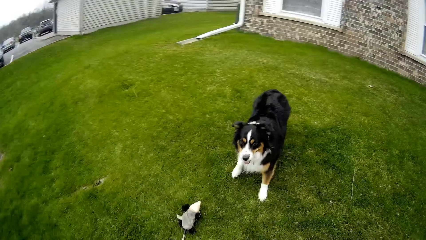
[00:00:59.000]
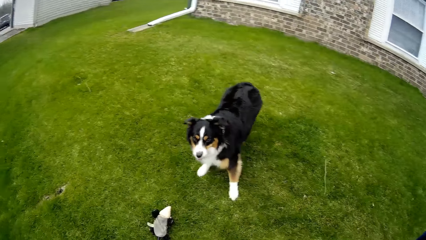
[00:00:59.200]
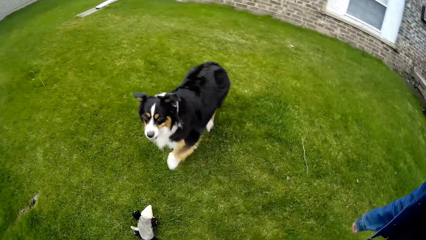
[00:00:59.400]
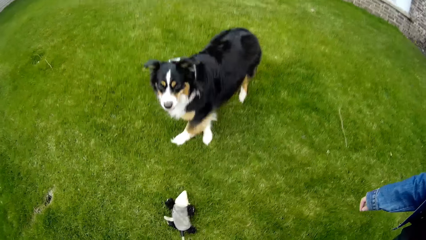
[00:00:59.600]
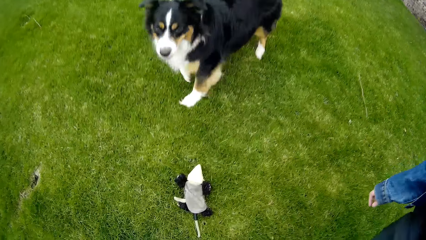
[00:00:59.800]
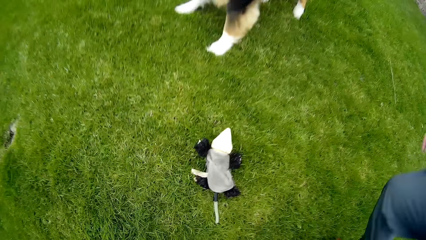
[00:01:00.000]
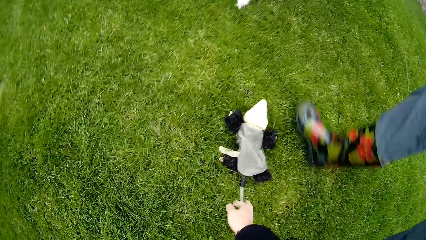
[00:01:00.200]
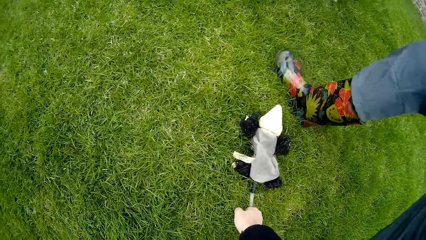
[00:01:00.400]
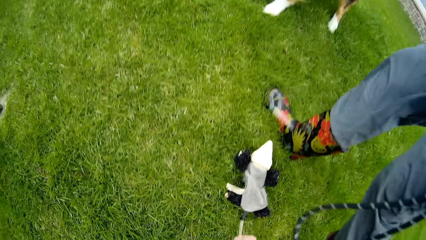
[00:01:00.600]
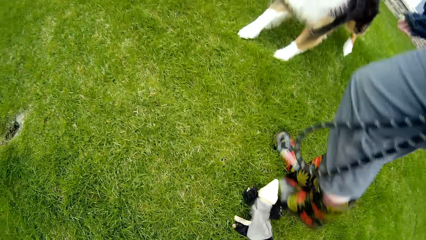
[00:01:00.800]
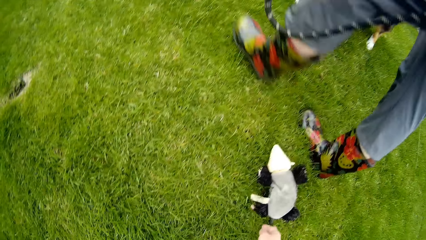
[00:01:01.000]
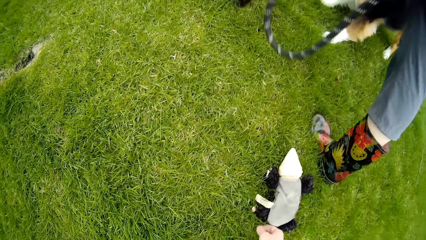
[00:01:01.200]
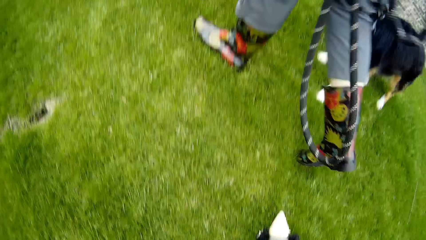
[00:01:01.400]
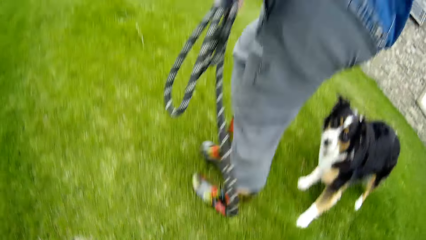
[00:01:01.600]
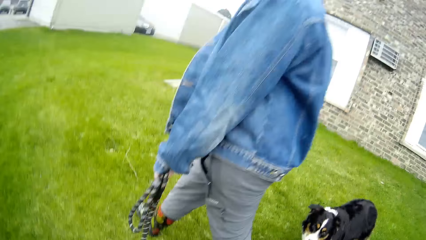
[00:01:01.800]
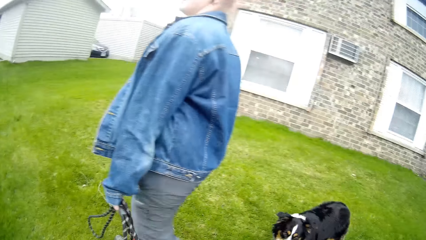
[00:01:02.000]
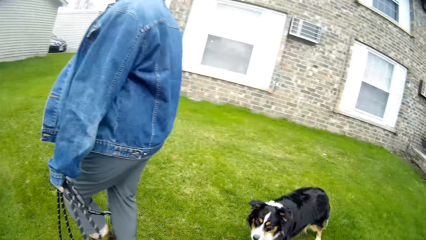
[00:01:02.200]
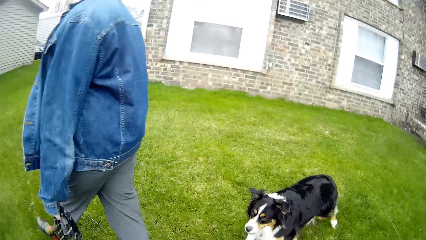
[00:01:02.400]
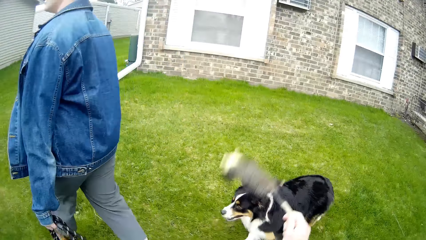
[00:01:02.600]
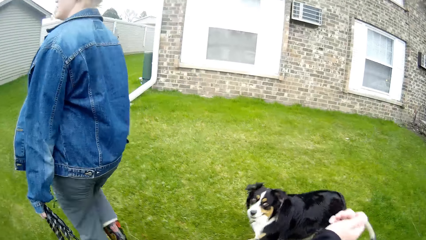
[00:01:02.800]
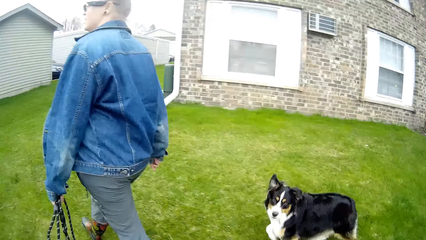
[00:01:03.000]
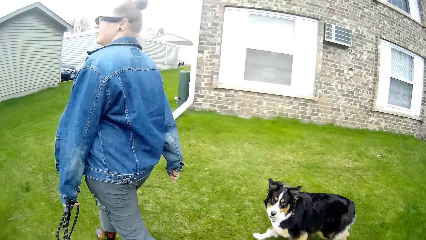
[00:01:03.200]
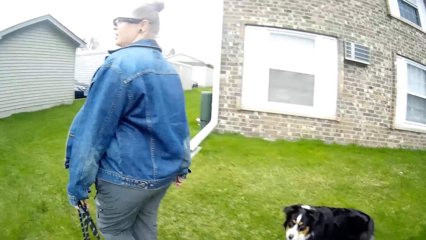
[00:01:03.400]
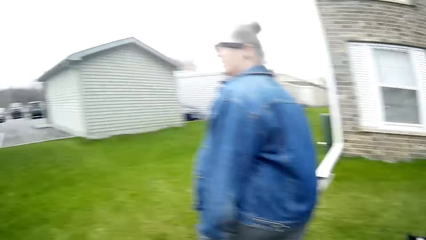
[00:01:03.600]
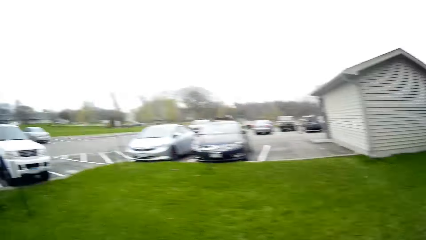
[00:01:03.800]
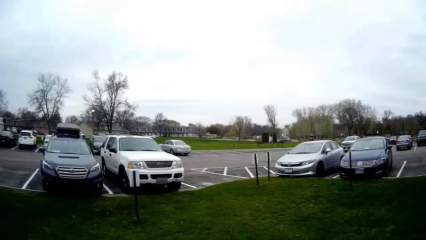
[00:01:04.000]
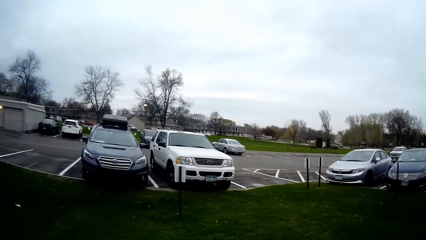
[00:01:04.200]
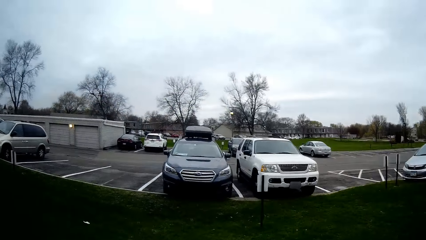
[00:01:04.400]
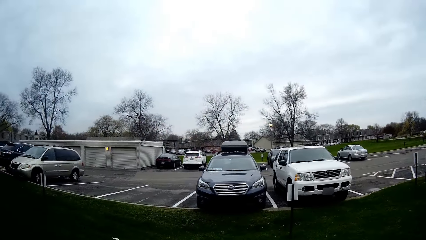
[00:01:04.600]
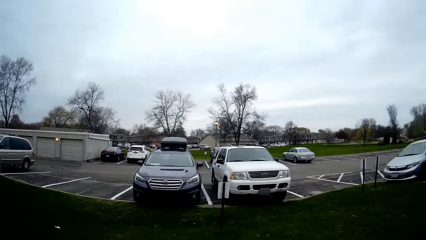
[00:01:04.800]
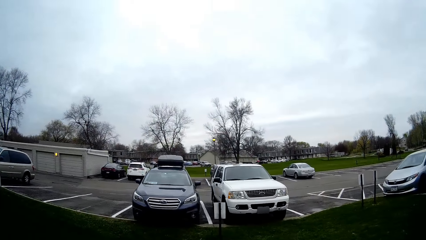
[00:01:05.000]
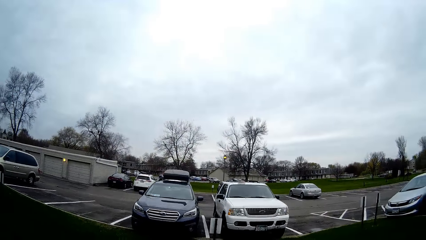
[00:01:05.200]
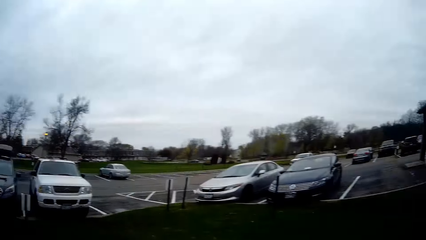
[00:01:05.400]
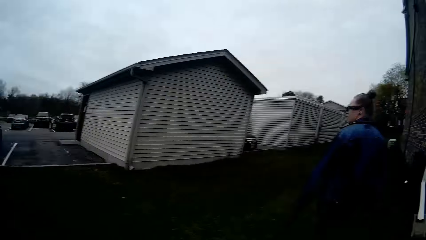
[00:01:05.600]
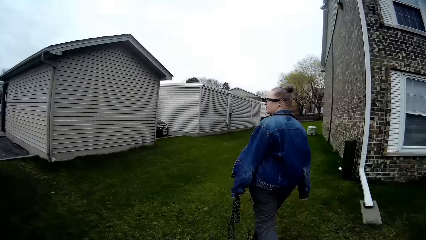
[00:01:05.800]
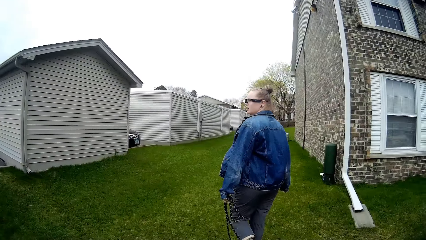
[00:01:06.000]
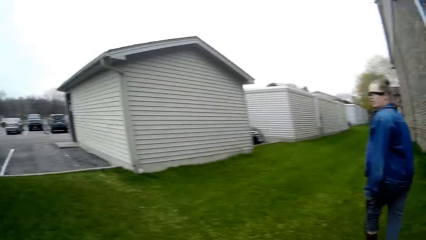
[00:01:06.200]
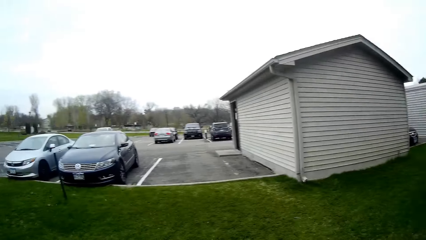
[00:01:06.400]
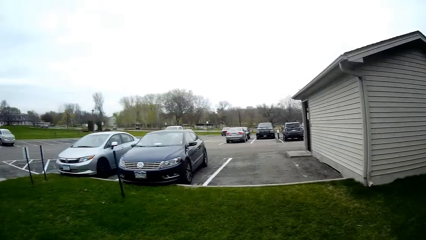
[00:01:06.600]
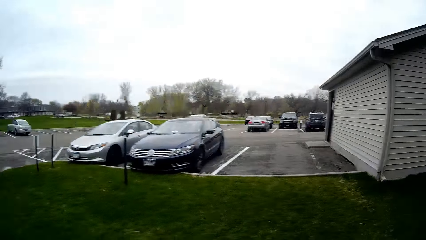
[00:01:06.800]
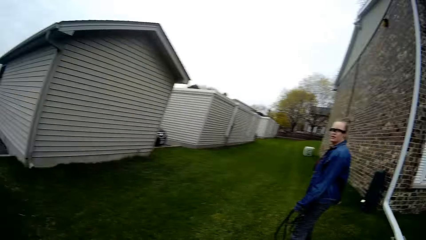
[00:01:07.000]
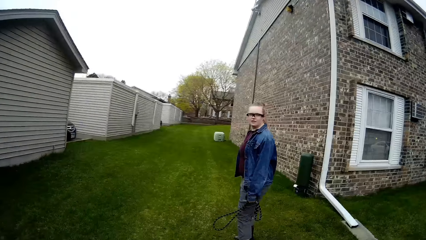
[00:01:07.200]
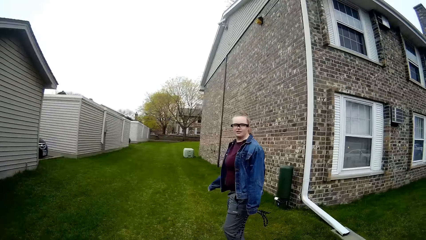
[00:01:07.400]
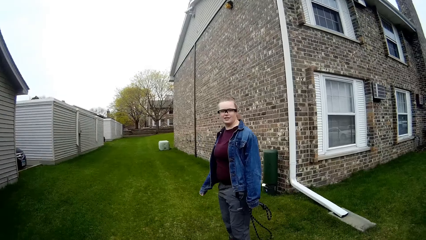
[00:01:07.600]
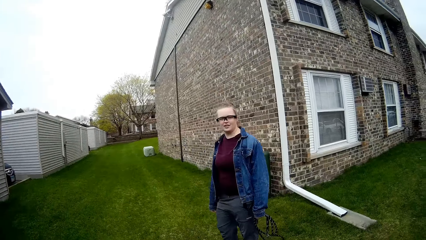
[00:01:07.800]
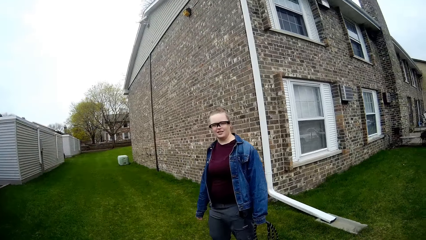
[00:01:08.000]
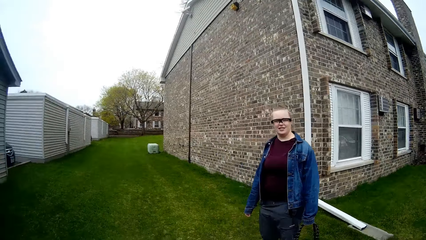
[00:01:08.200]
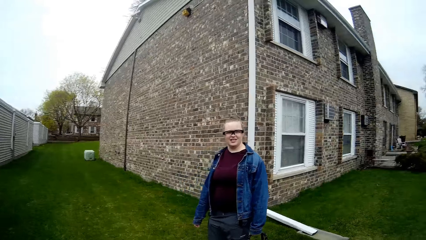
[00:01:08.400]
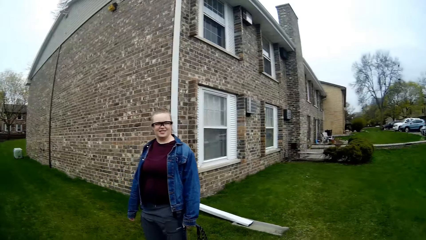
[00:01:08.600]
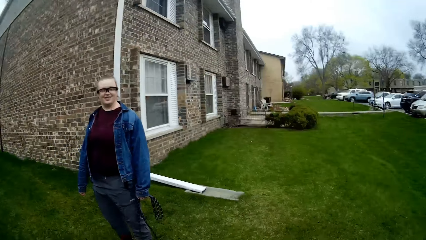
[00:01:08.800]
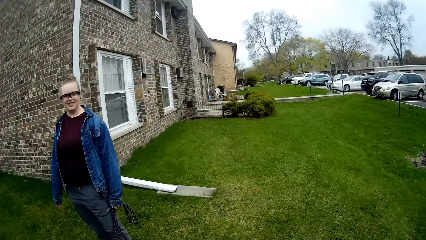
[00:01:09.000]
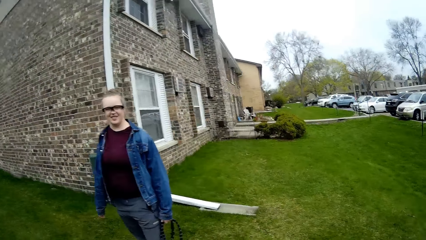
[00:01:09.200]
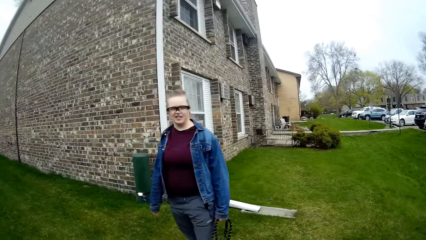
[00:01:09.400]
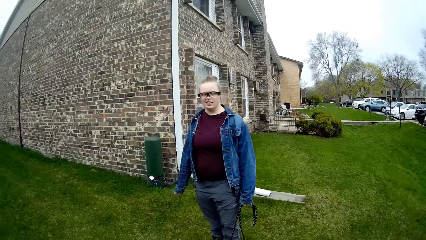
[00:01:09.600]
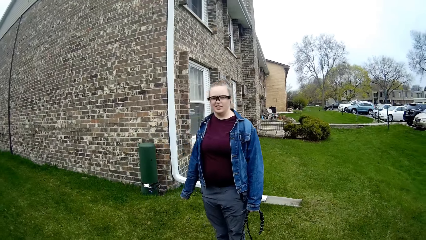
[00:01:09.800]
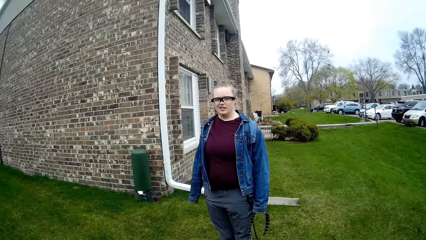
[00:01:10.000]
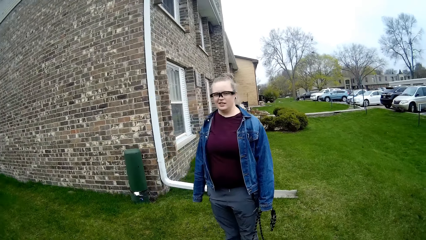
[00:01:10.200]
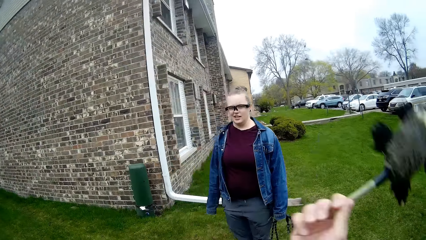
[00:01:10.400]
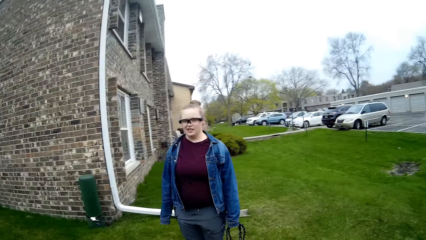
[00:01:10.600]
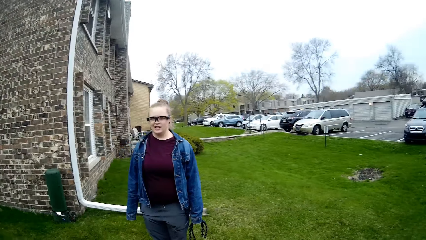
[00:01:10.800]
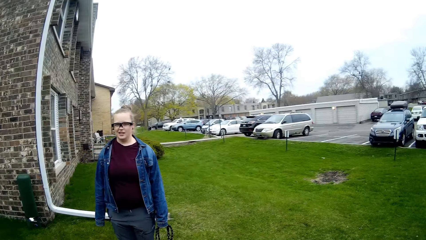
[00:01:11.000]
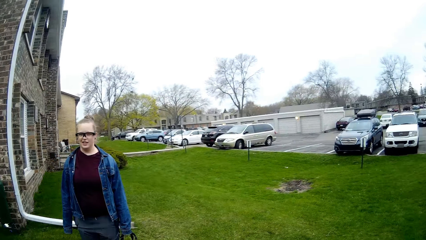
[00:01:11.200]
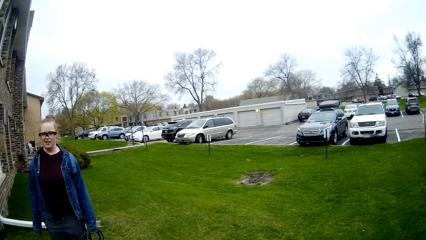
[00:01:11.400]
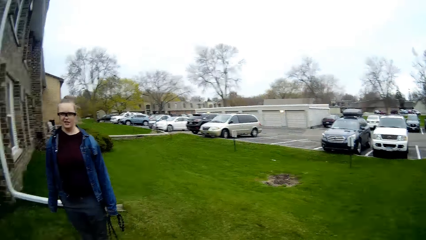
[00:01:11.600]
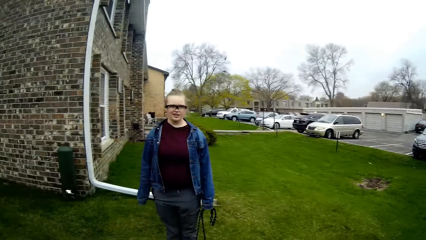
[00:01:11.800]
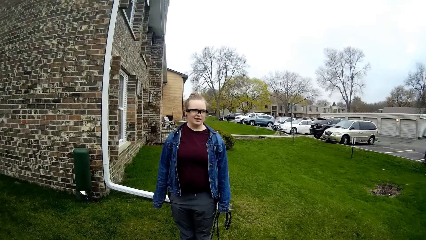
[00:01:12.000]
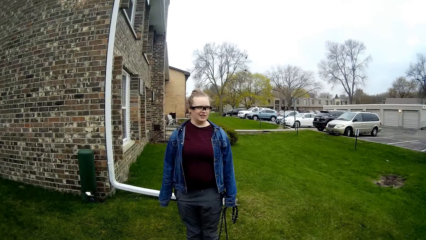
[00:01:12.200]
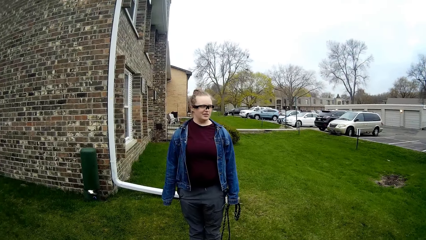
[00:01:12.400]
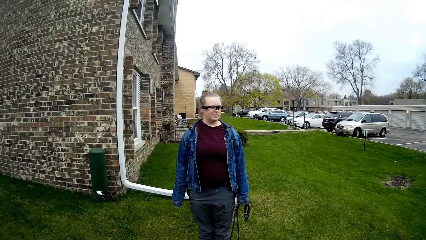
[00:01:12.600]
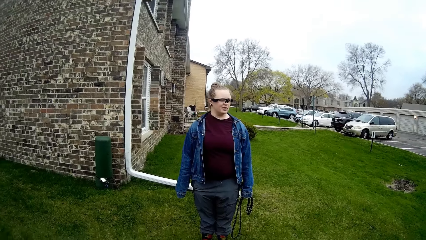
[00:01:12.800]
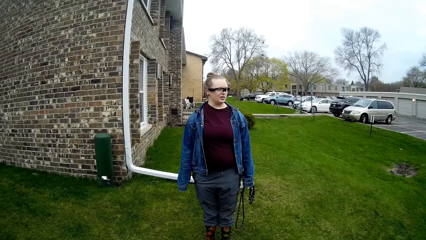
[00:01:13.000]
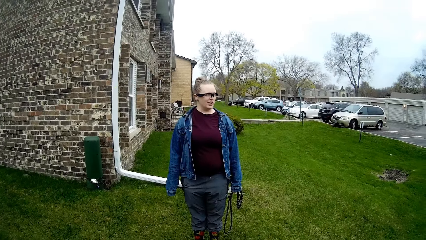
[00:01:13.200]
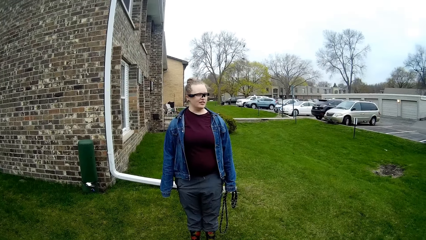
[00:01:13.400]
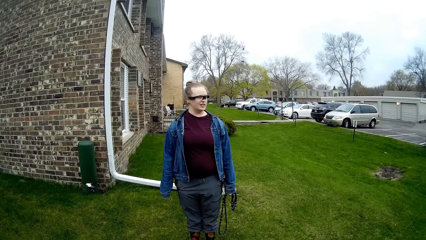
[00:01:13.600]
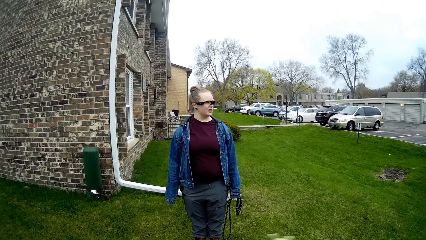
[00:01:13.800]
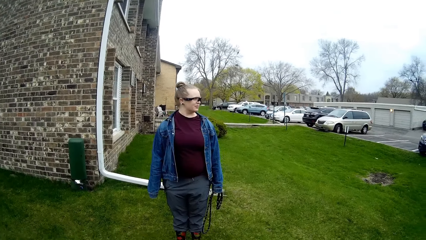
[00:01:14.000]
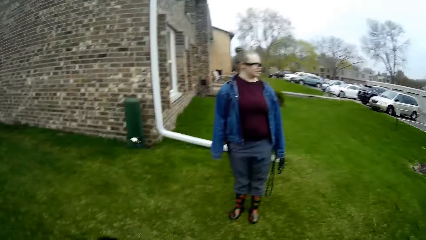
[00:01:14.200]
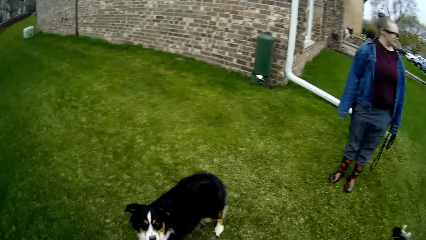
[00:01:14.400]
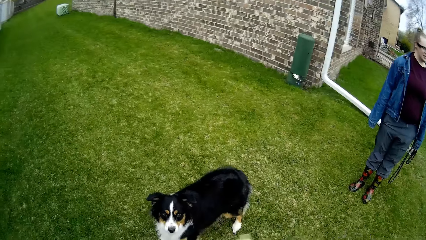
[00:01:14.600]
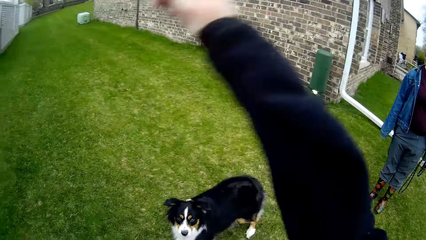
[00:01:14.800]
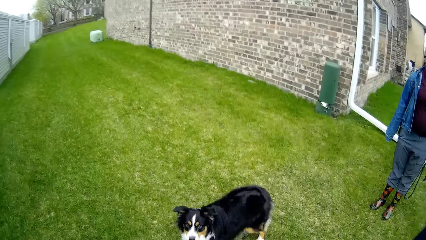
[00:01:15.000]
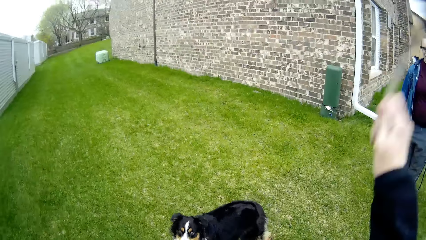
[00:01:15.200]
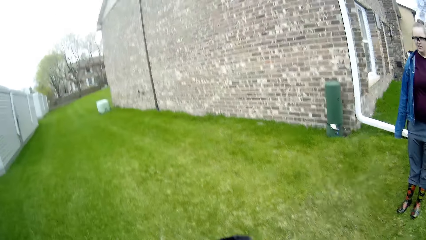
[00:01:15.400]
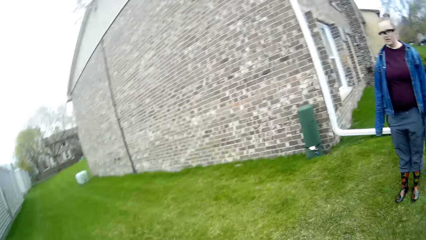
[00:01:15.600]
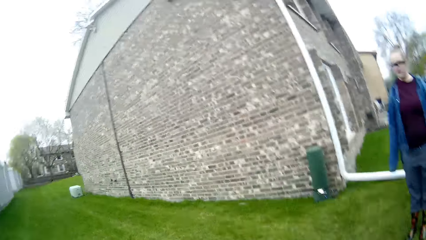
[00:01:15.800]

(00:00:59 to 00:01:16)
The camera wearer picks up the puppet from the lawn with his right hand.
